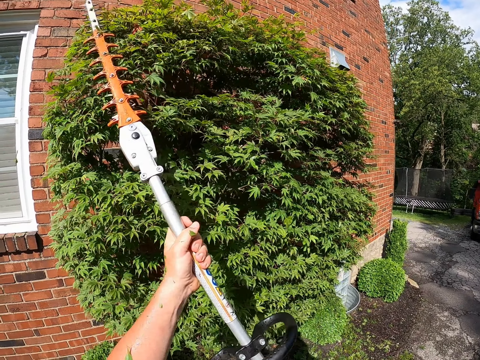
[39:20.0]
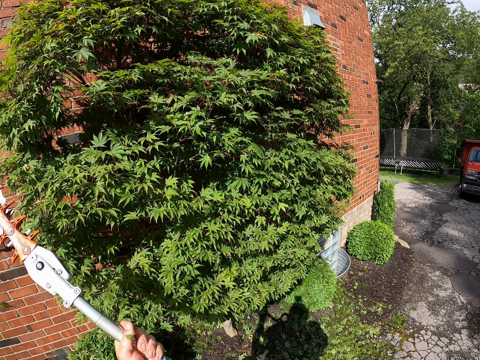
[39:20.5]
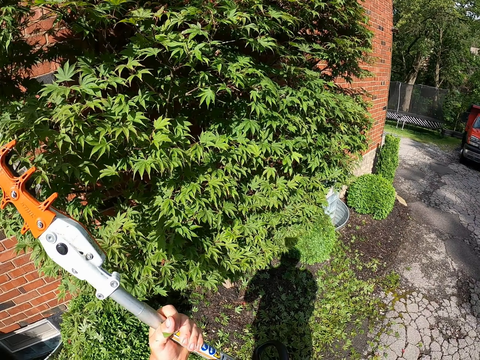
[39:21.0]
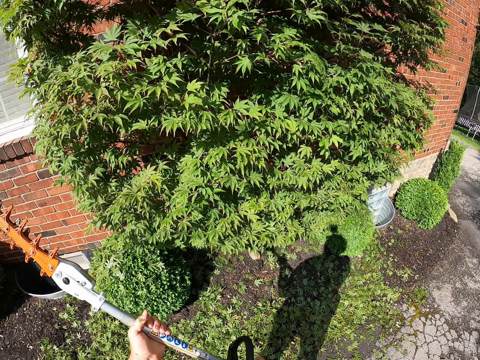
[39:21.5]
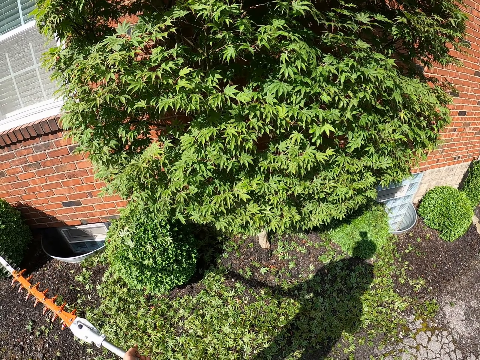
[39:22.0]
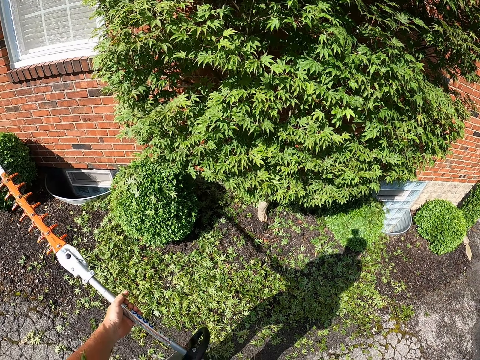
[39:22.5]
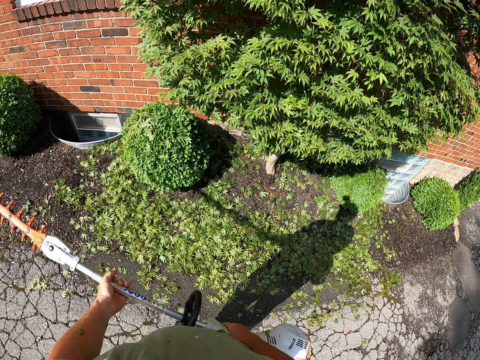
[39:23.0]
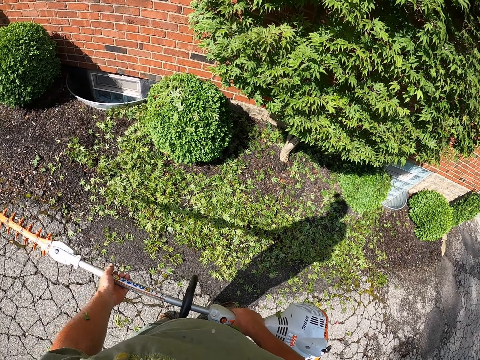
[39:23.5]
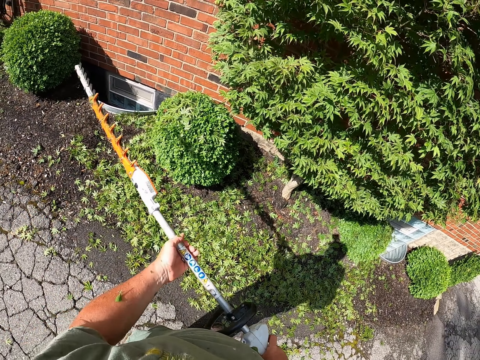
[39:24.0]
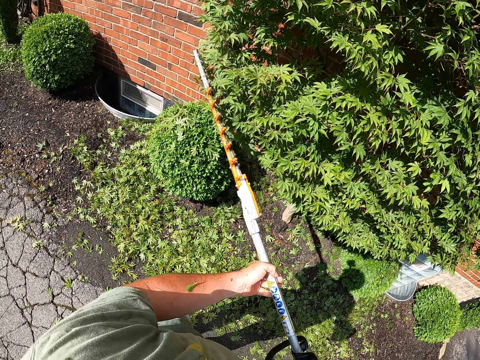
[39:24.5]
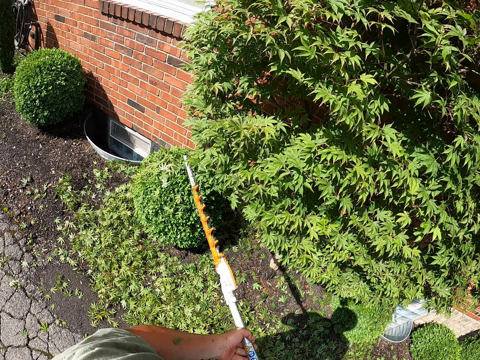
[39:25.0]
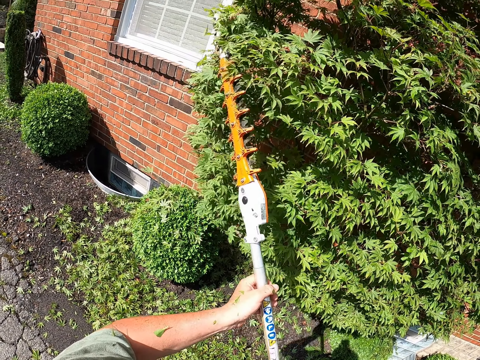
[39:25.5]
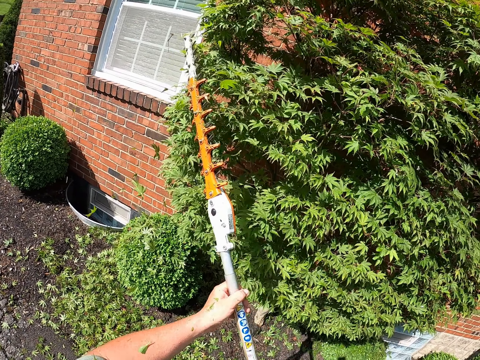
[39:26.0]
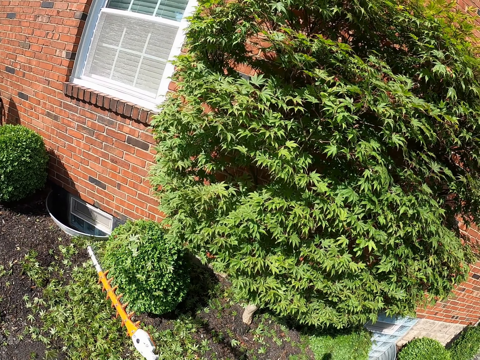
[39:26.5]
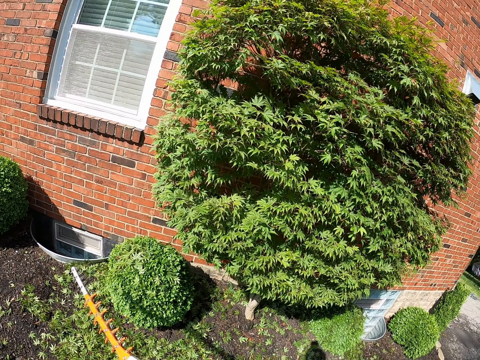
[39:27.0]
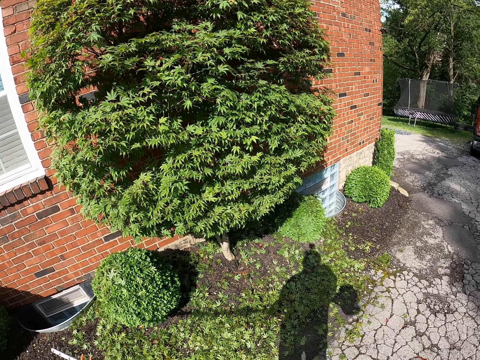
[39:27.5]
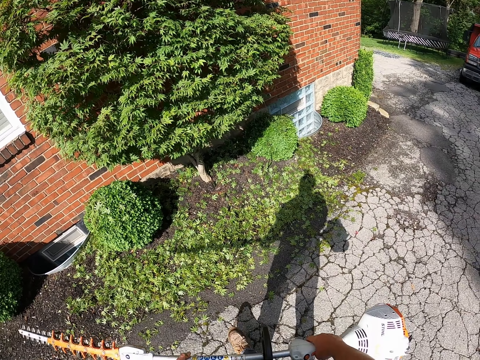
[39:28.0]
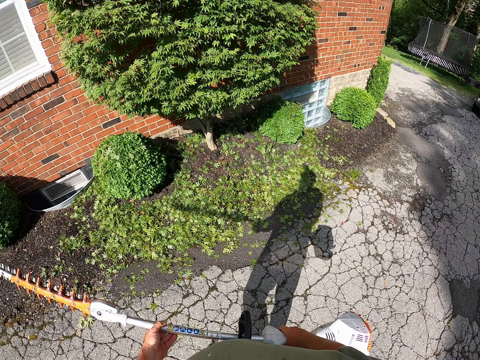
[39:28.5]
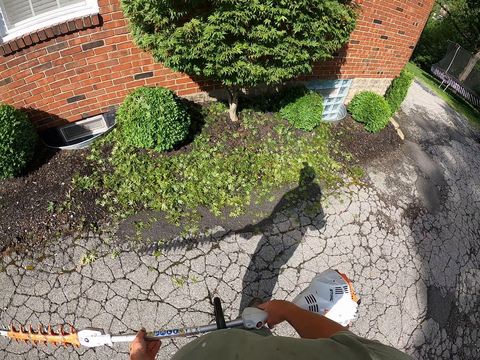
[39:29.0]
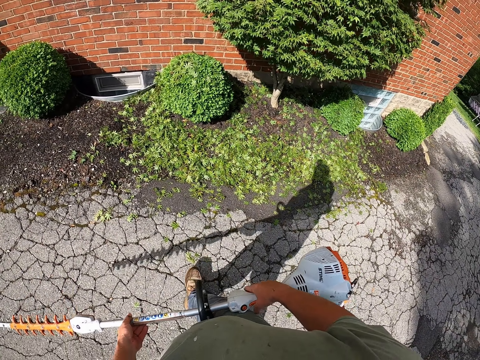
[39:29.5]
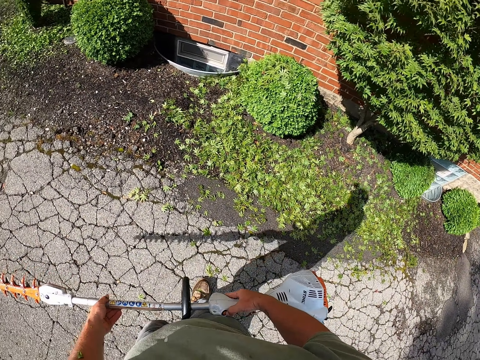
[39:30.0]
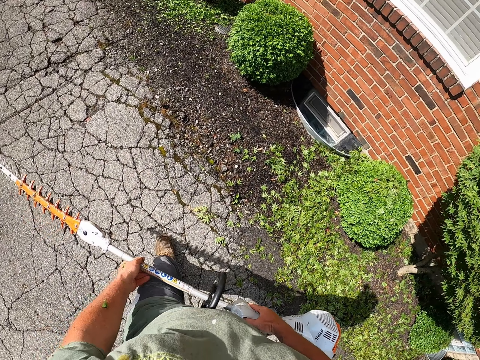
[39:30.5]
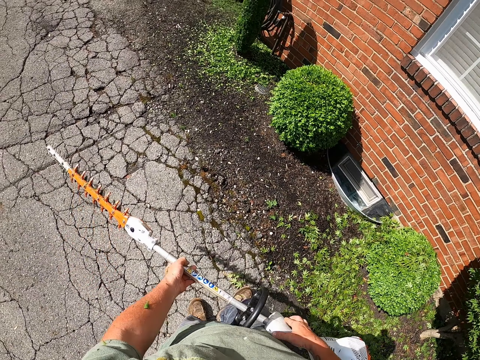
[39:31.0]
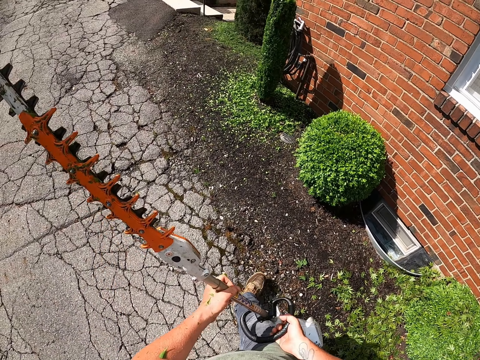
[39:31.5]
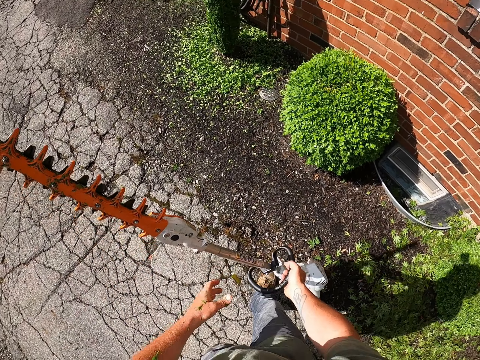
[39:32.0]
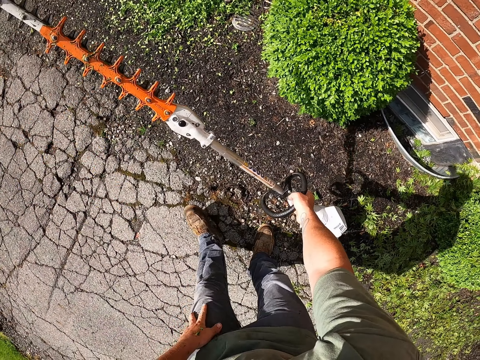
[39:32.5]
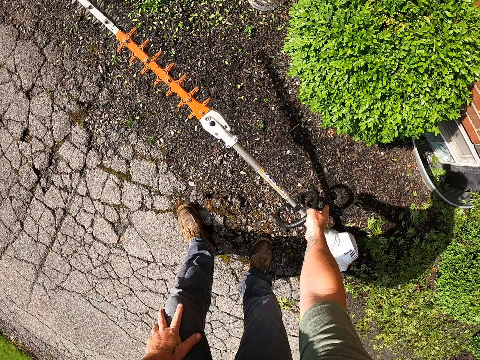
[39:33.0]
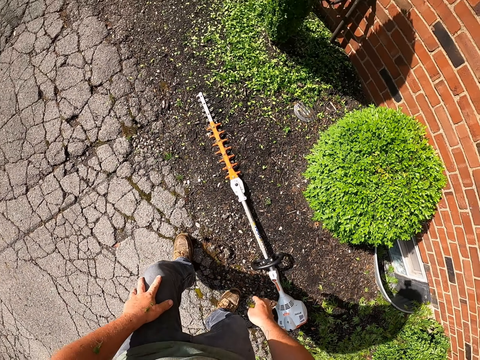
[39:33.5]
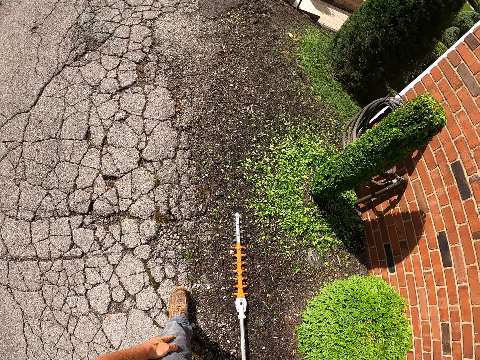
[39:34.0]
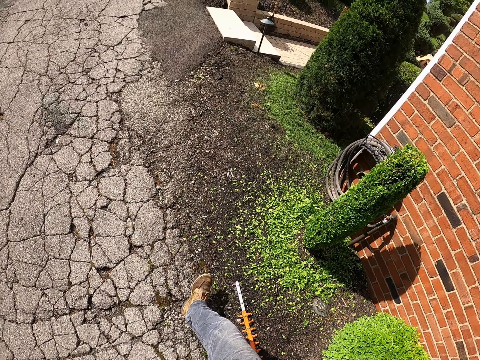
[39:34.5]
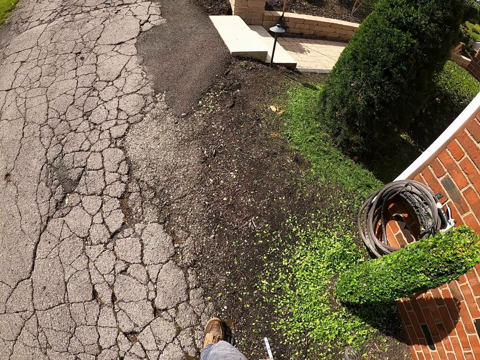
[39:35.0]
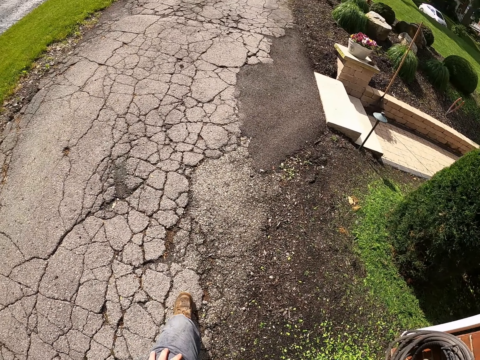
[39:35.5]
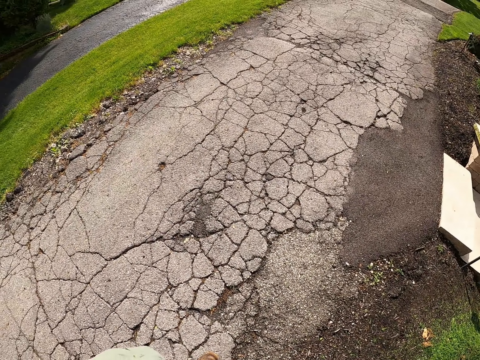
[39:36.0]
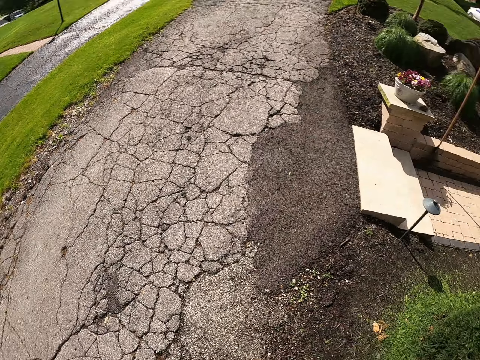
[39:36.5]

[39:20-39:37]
The camera wearer moves a flower trimmer away. They hold the flower trimmer, stand, trim a flower, hold the flower trimmer and move around. They remove a hand from the flower trimmer machine, drop the flower trimmer machine and move around.

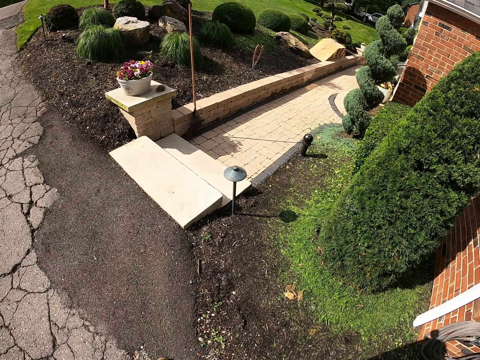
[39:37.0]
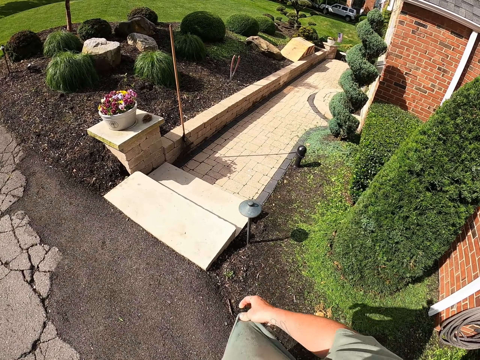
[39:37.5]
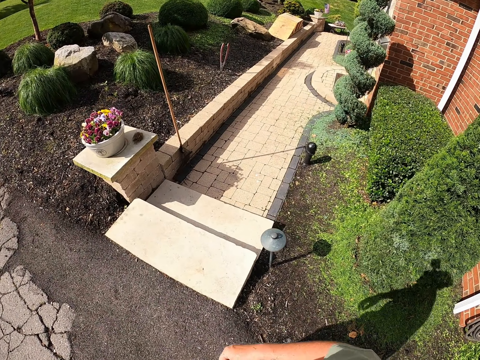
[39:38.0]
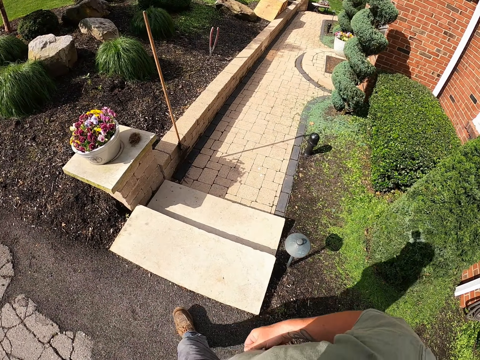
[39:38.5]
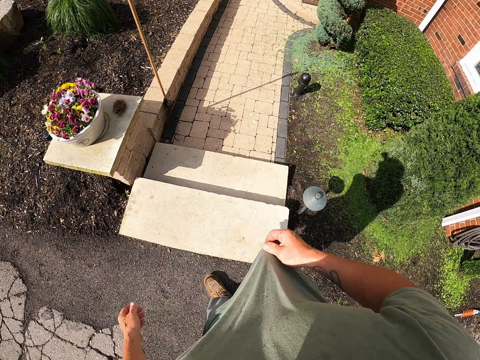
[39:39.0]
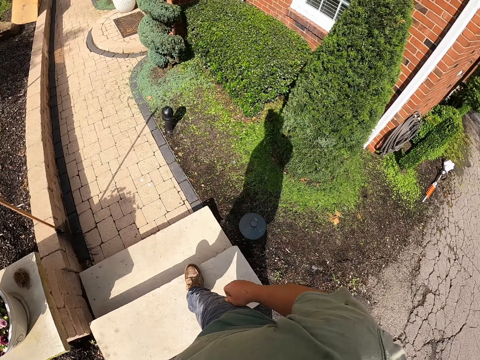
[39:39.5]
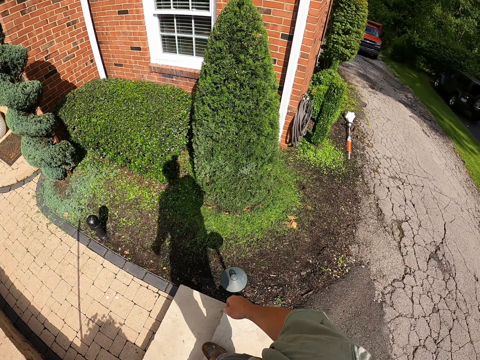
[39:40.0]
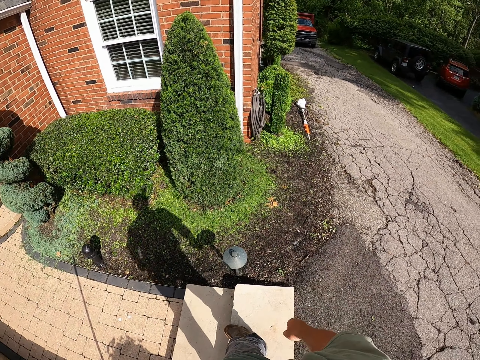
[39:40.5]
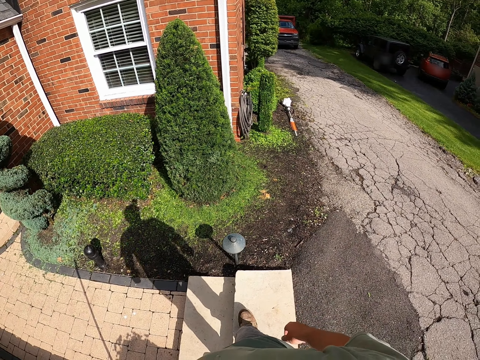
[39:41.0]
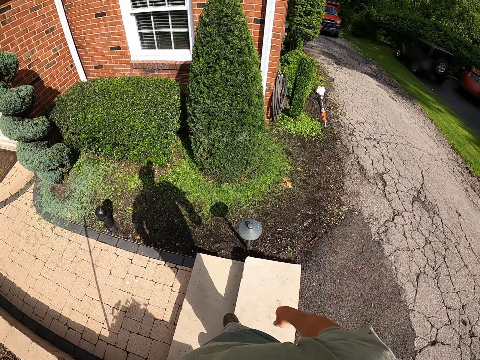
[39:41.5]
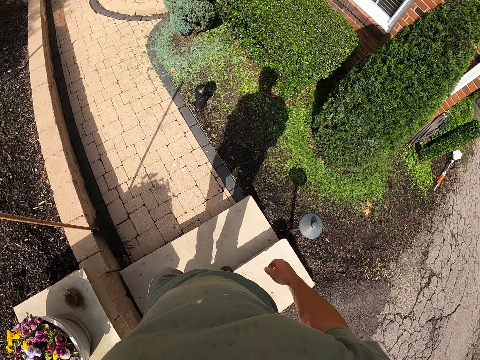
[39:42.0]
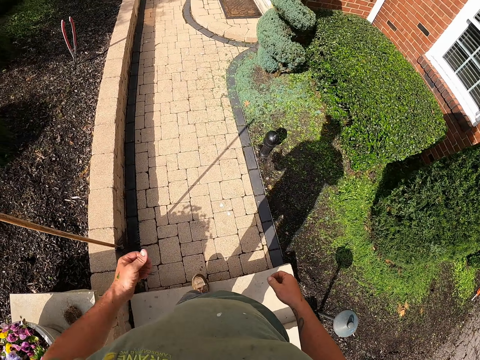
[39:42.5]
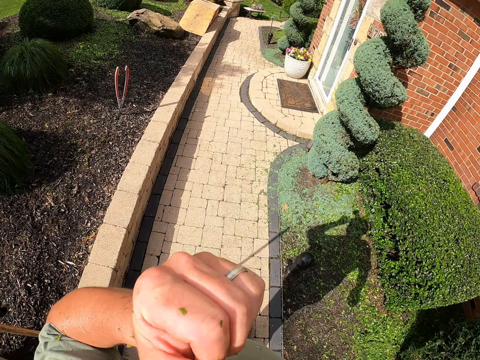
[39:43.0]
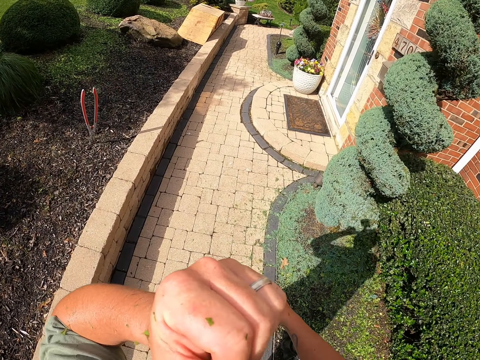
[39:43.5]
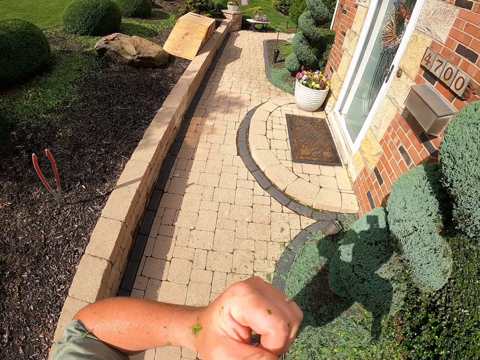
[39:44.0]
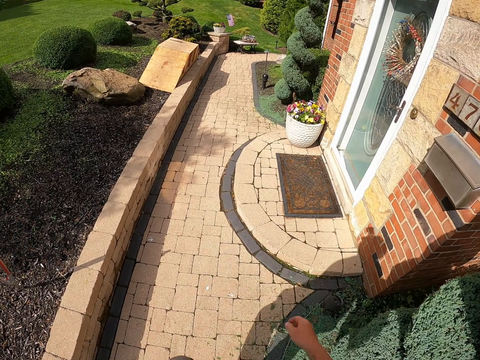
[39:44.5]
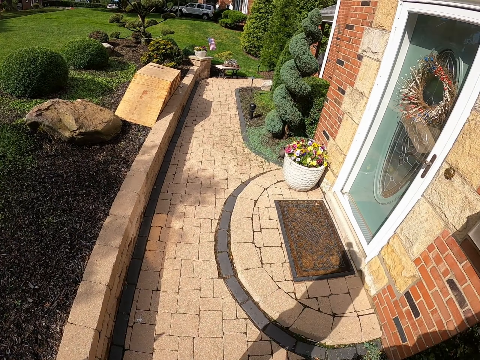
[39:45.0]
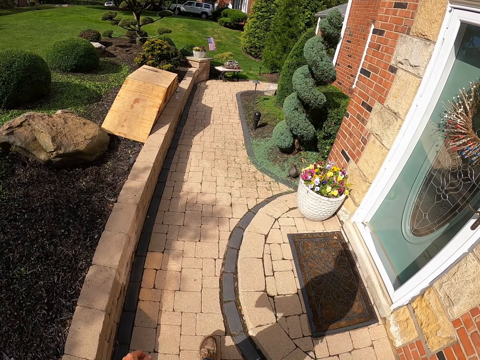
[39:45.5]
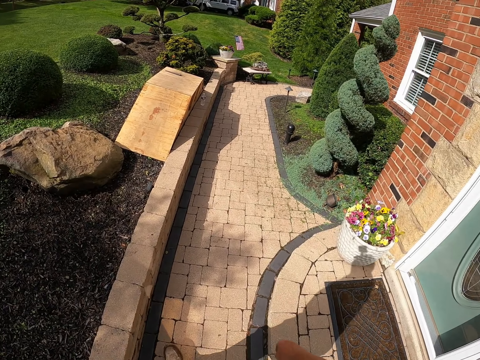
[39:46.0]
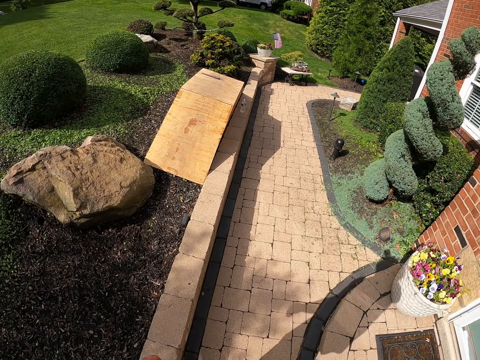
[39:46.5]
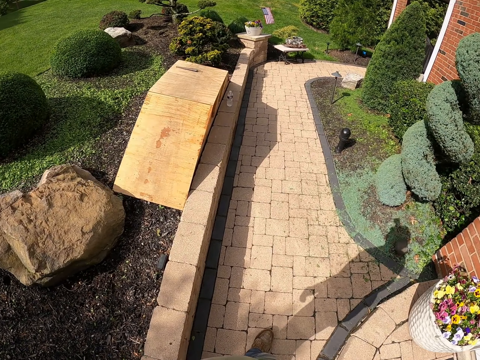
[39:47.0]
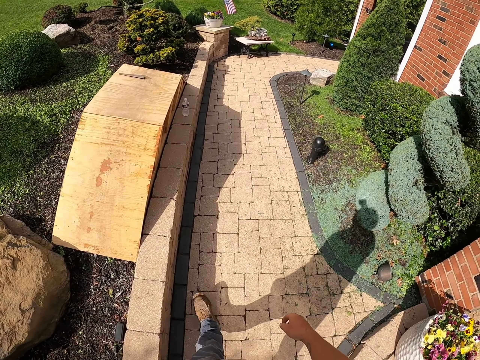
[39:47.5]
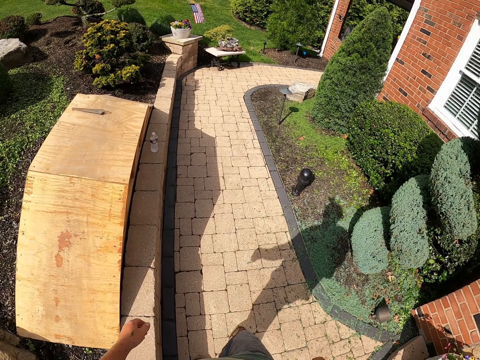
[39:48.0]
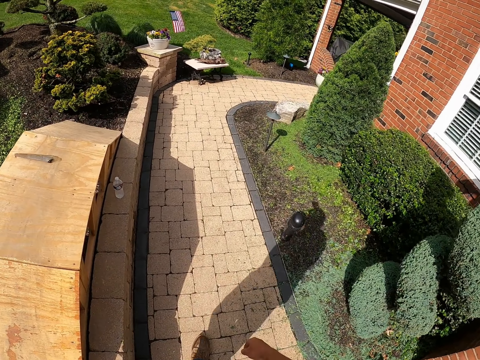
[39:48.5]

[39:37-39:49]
The camera wearer pulls the top. They pull the top again. They move around and touch the face.
